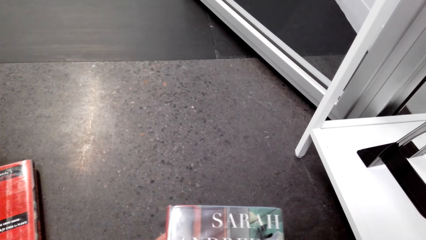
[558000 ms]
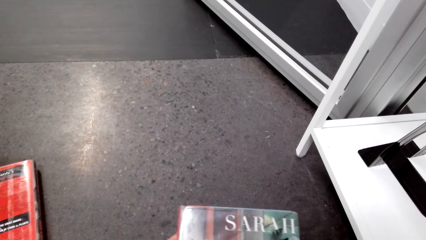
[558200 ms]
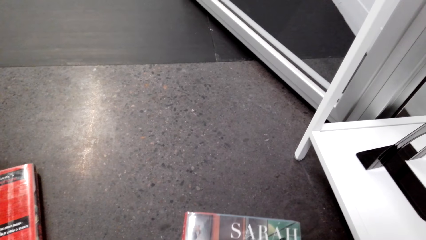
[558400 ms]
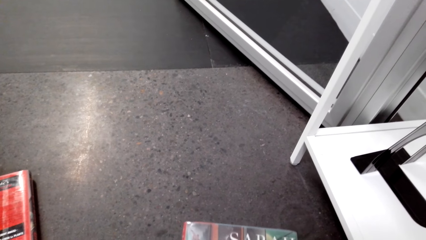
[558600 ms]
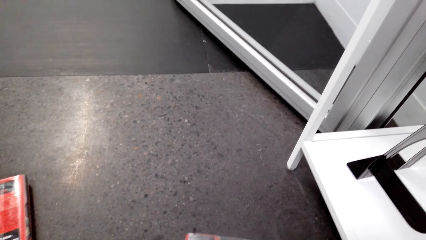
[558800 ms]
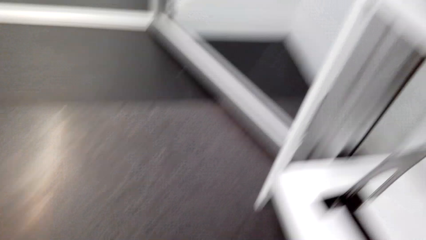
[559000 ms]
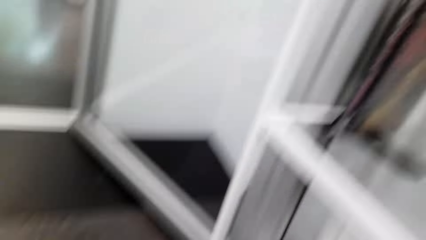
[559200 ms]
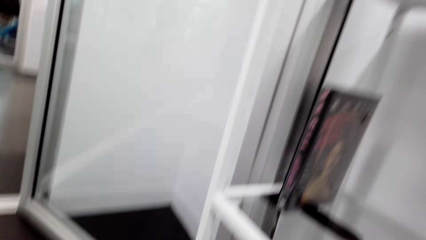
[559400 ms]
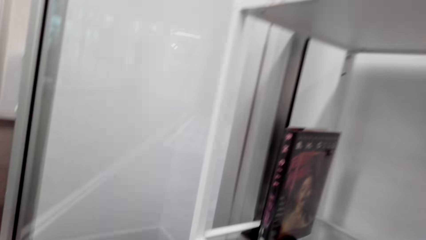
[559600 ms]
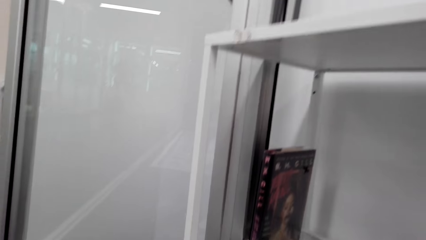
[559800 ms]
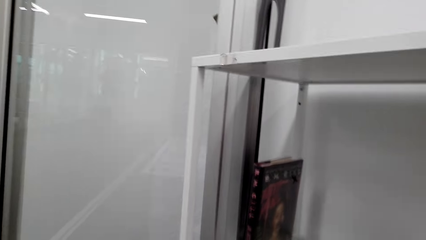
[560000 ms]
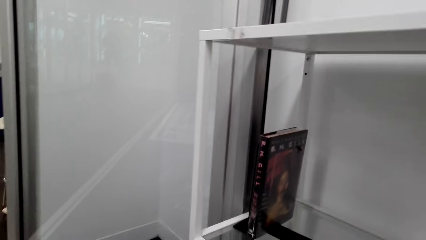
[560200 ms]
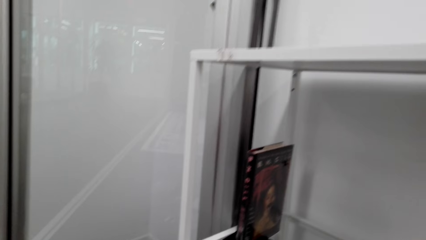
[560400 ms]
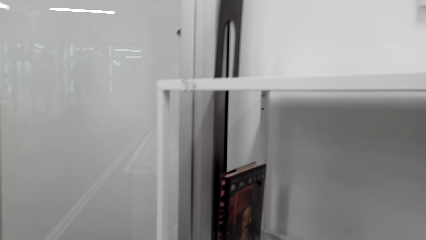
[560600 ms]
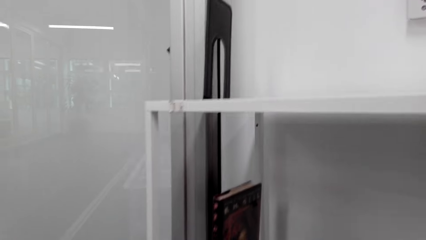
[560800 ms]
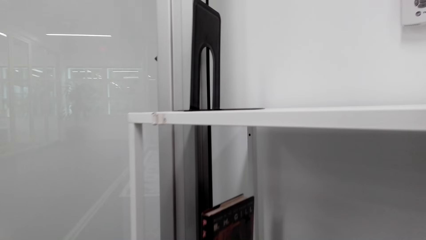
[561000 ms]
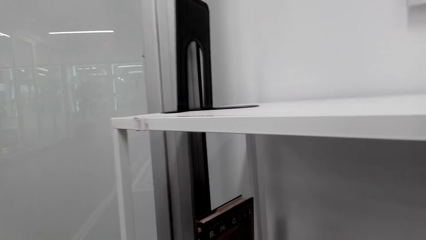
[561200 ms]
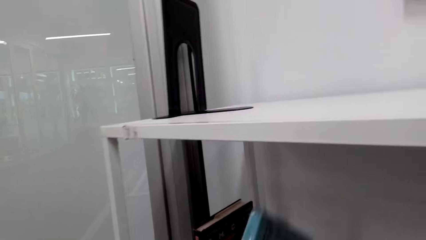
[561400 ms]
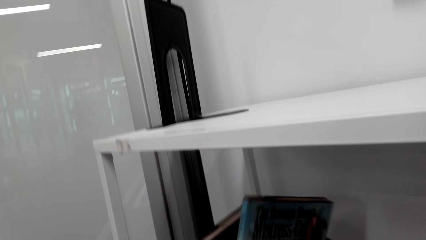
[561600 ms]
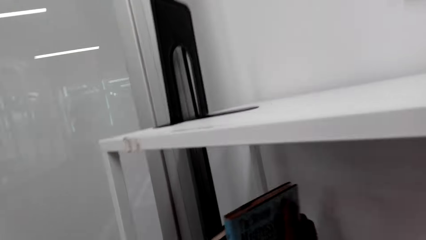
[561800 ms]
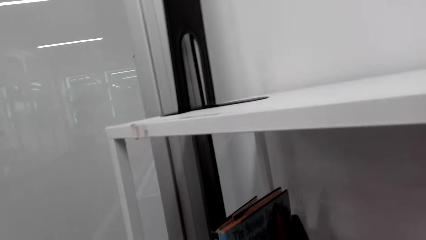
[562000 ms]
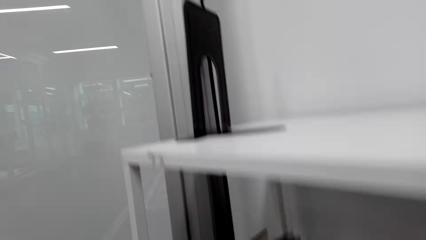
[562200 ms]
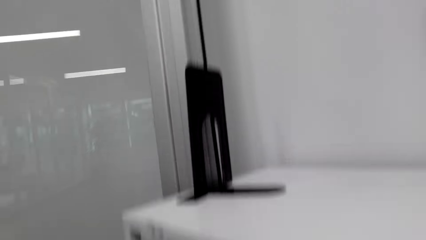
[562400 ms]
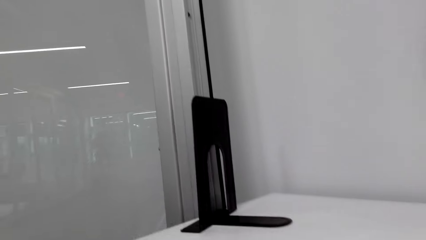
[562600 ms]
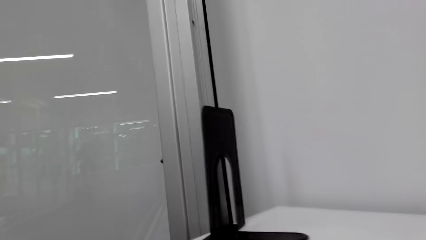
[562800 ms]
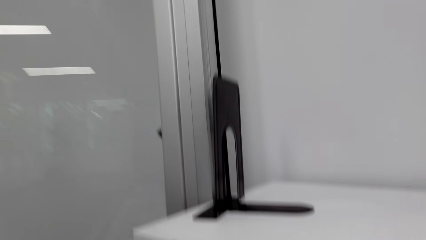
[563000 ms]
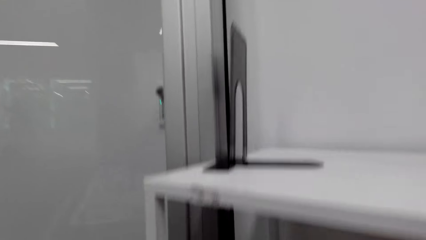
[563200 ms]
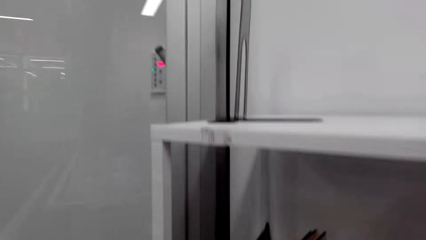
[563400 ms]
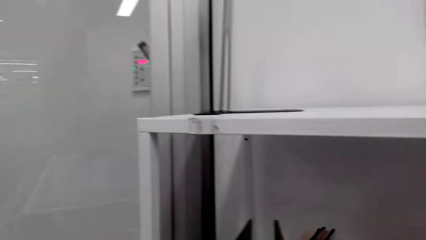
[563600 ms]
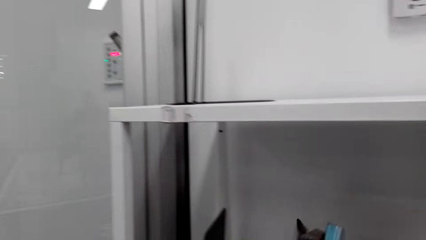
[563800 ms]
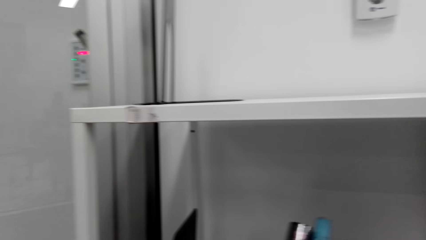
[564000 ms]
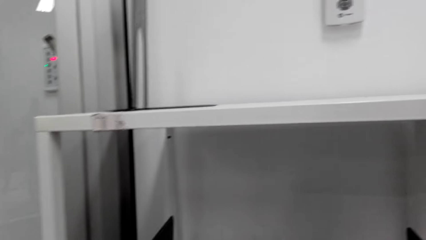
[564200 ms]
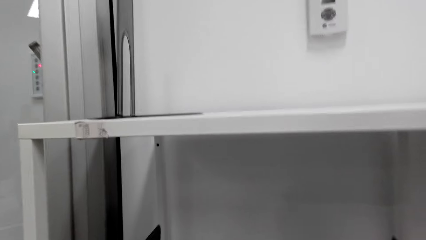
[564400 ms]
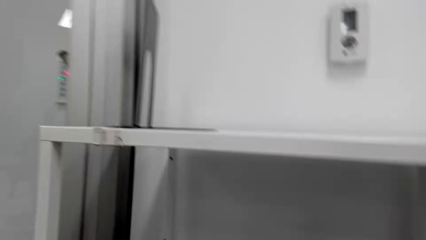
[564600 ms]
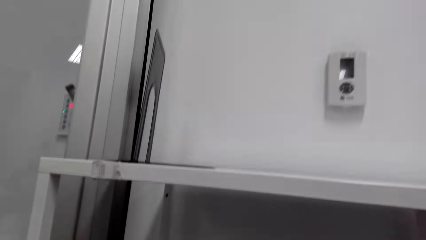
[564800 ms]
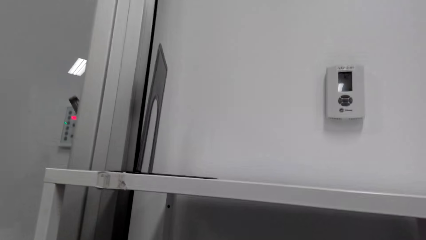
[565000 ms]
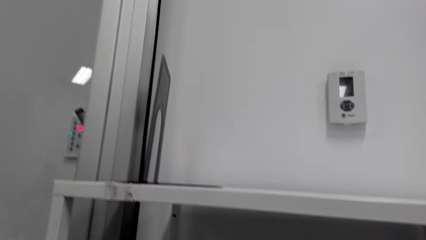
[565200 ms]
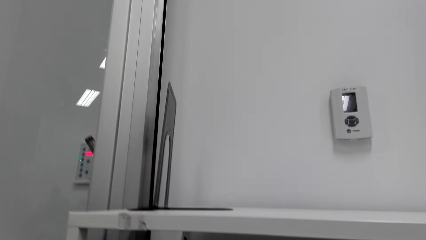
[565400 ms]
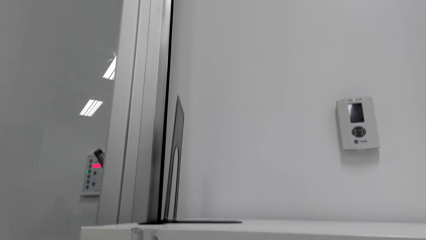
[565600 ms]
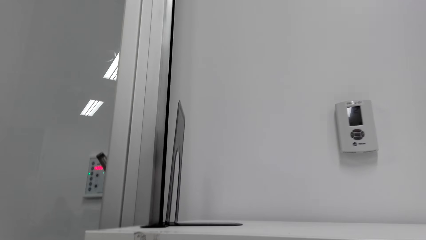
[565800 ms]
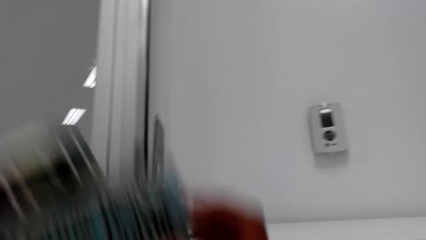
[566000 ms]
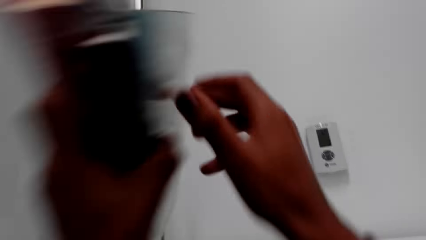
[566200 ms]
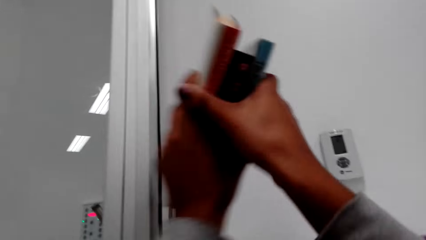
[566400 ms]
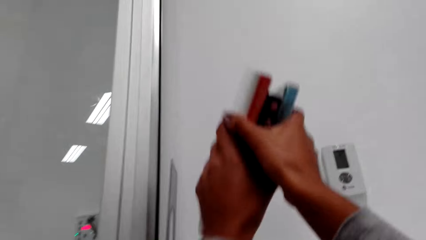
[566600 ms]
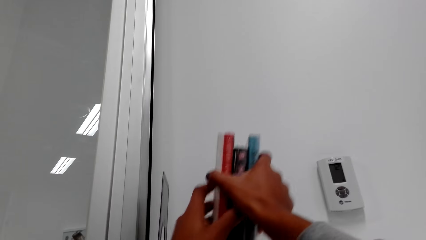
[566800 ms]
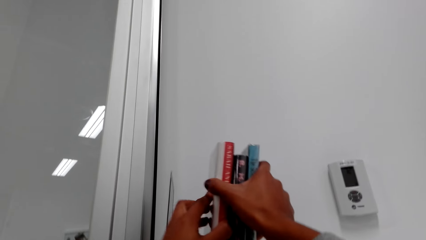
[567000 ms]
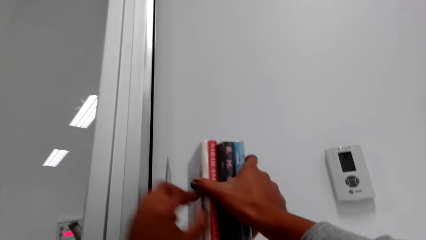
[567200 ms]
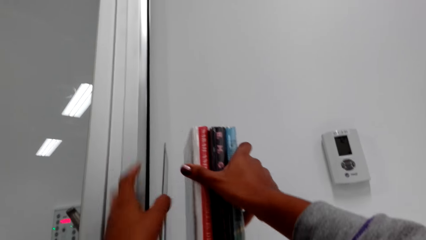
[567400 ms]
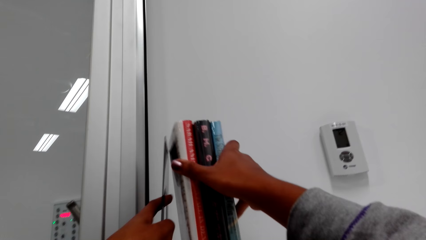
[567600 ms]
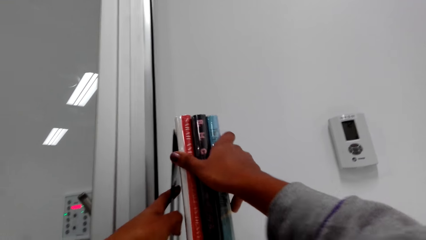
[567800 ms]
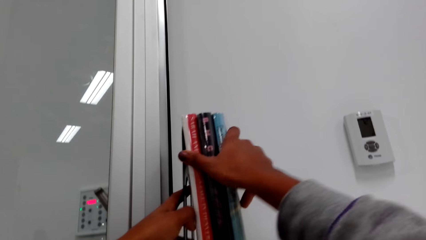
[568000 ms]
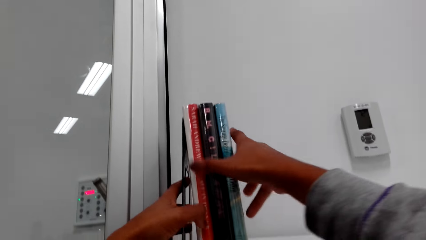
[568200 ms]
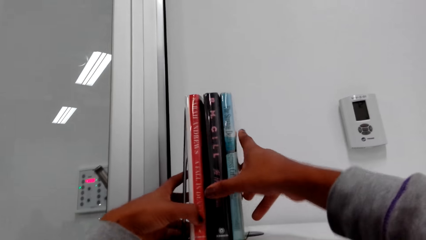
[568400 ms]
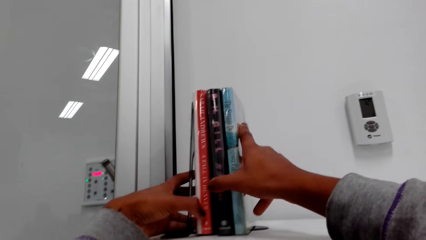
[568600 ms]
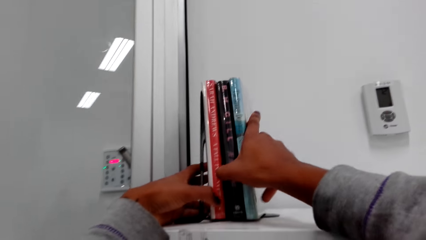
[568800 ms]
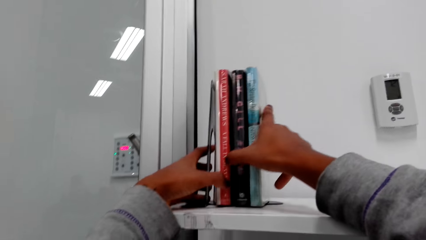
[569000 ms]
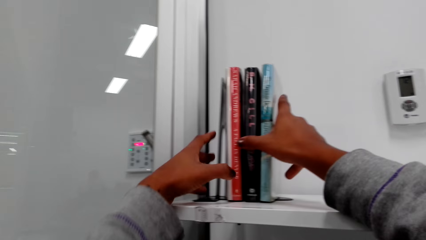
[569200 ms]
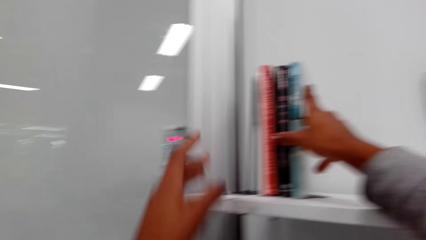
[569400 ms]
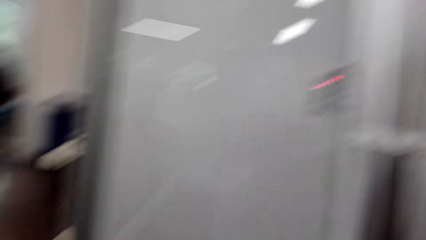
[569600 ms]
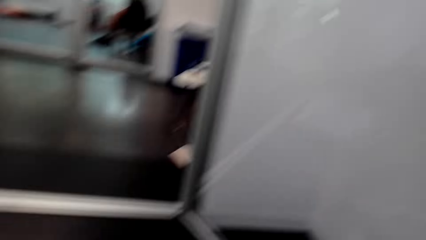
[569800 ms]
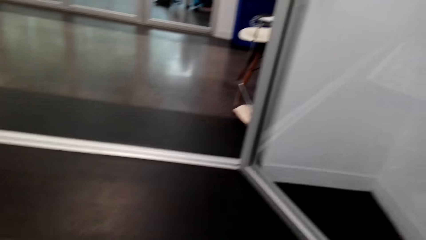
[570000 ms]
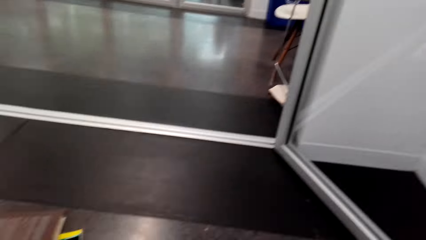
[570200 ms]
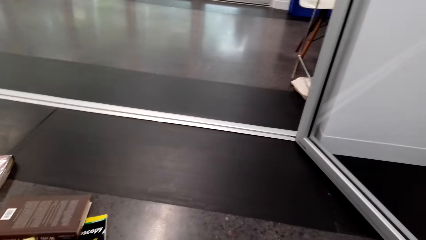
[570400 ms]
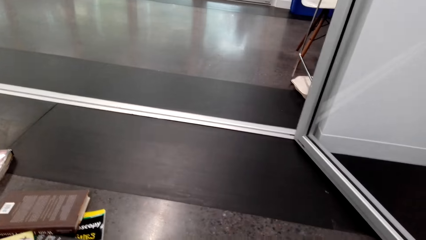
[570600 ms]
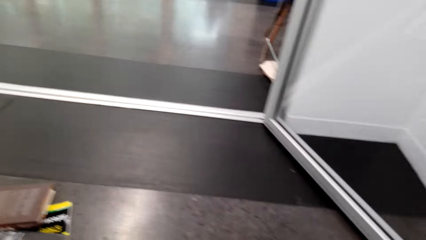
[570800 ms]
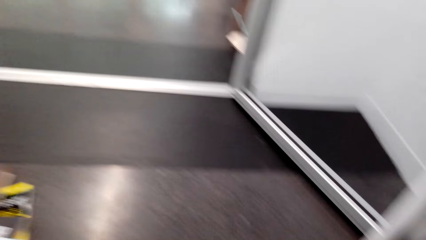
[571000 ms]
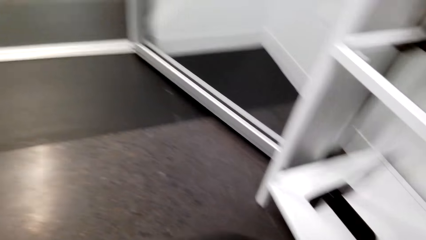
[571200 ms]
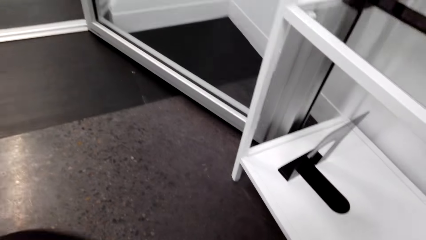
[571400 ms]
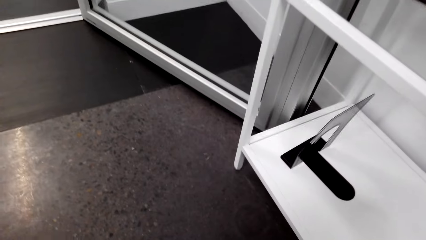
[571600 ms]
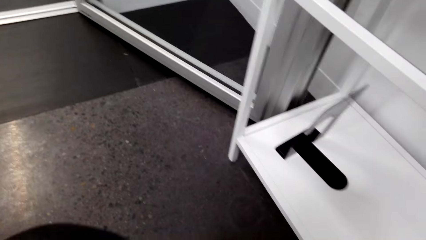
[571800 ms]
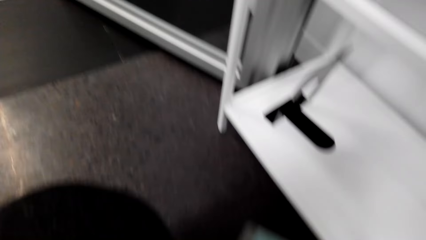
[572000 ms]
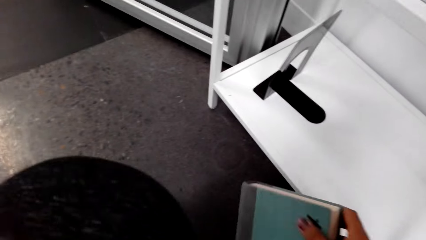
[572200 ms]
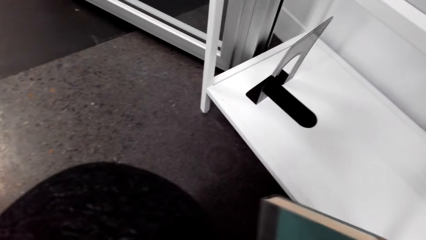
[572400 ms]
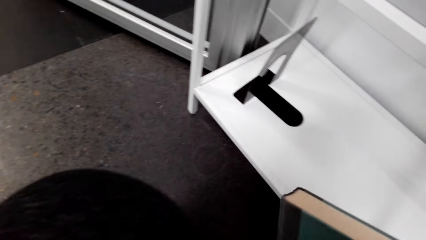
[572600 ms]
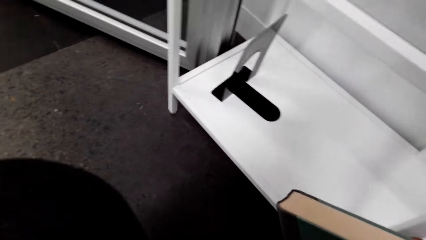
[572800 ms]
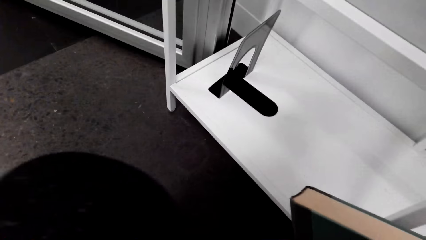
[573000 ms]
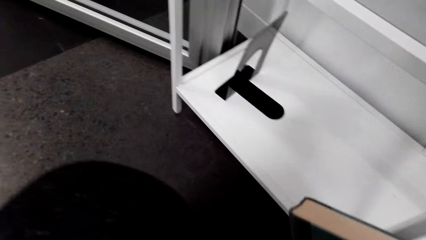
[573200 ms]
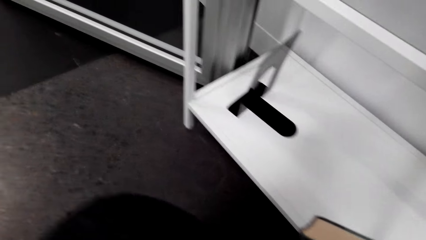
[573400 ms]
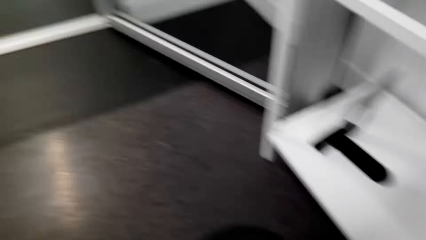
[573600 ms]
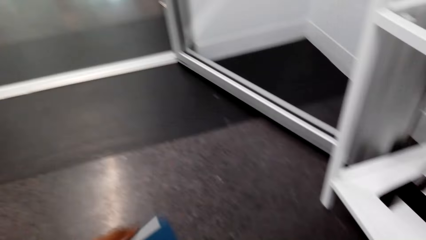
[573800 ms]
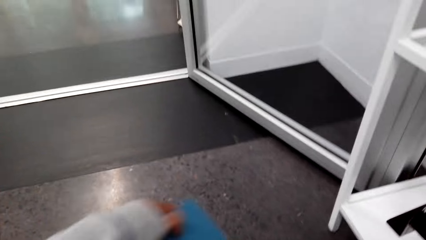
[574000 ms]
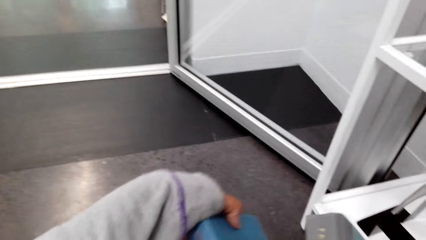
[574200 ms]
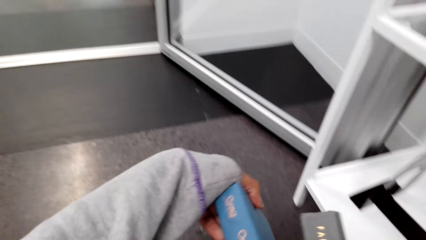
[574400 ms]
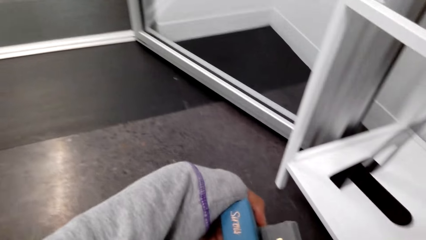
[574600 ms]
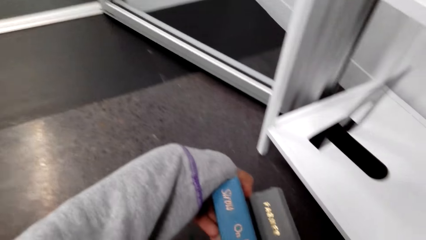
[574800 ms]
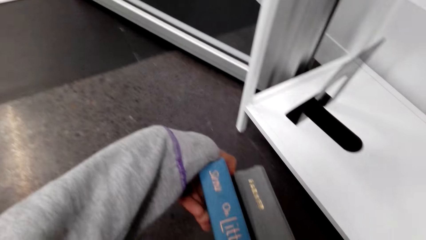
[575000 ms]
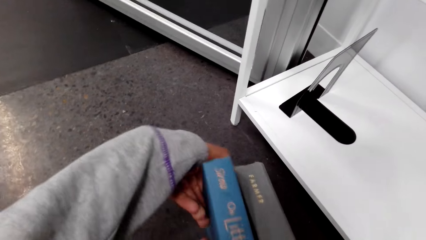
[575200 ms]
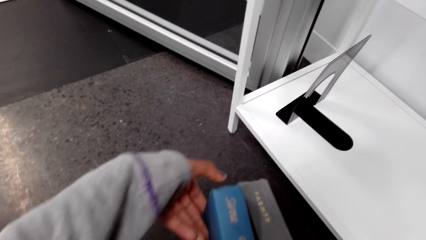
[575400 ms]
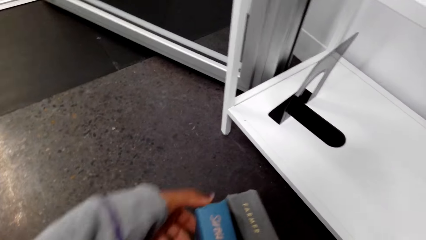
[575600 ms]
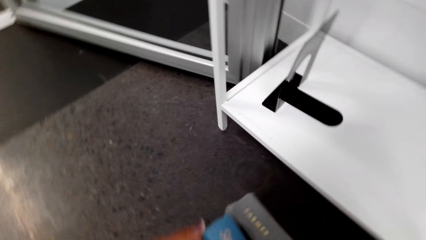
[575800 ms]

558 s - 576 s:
The camera wearer puts books on the shelf. They put the books on the shelf. They arrange the books on the book holder. They take books.
